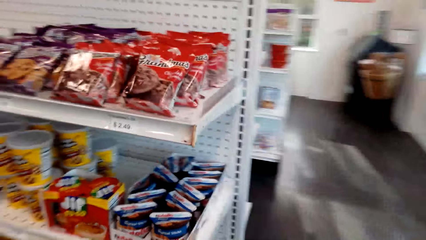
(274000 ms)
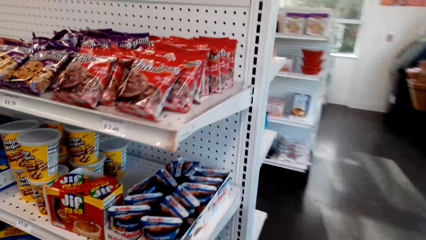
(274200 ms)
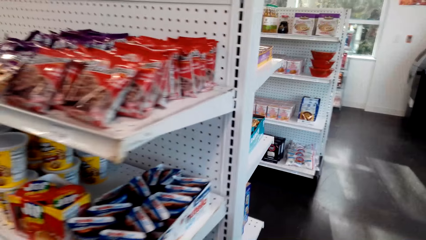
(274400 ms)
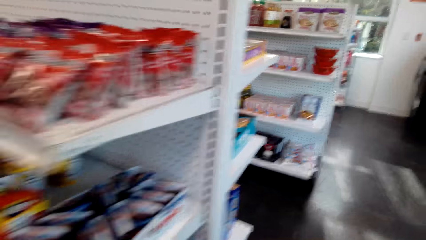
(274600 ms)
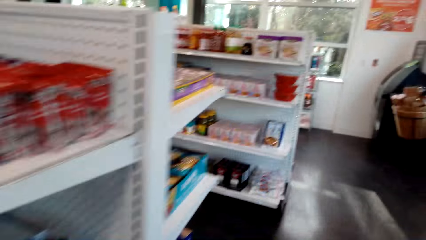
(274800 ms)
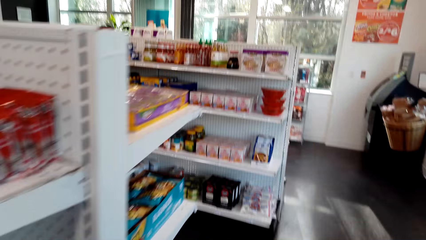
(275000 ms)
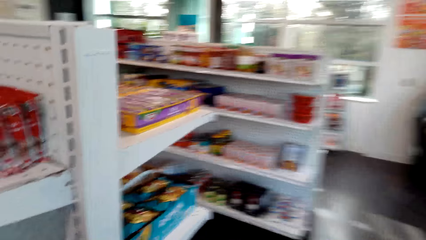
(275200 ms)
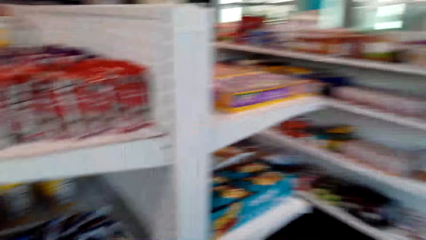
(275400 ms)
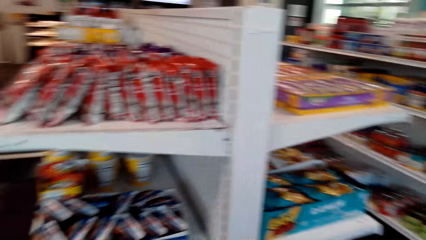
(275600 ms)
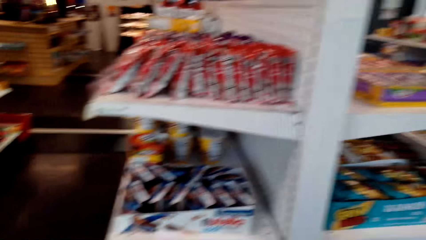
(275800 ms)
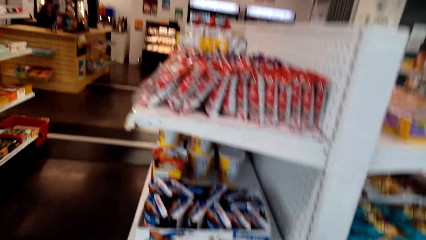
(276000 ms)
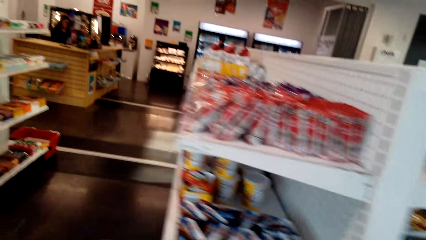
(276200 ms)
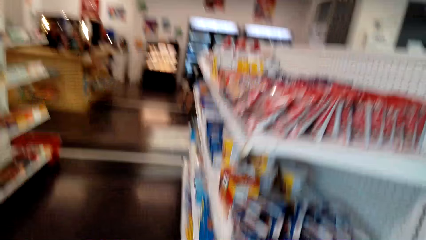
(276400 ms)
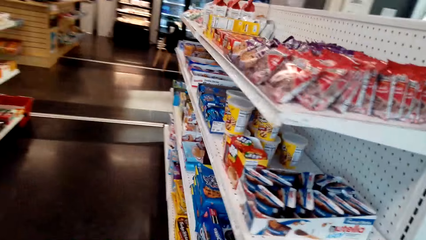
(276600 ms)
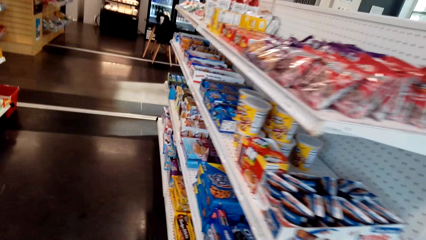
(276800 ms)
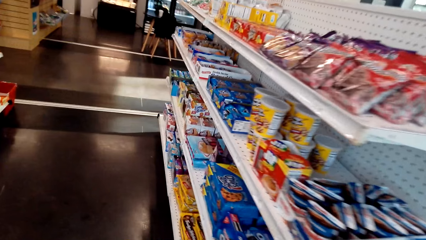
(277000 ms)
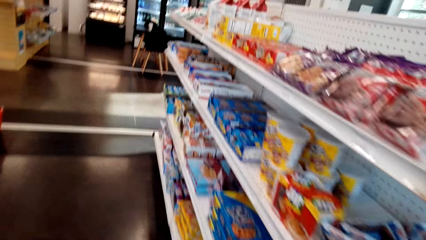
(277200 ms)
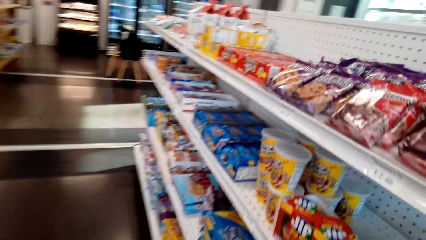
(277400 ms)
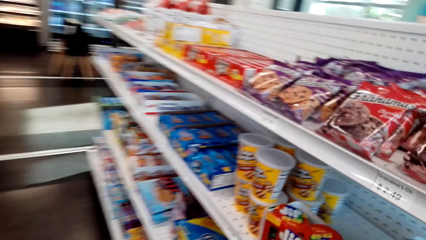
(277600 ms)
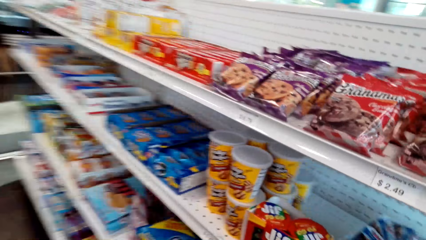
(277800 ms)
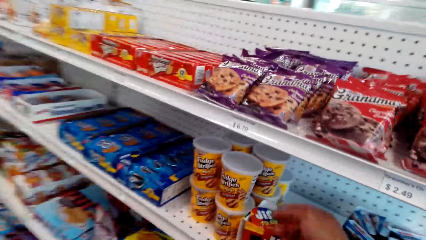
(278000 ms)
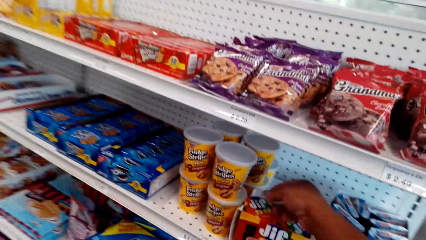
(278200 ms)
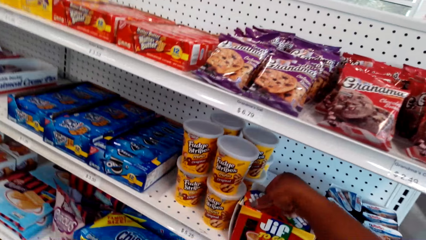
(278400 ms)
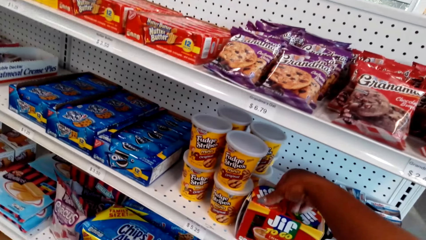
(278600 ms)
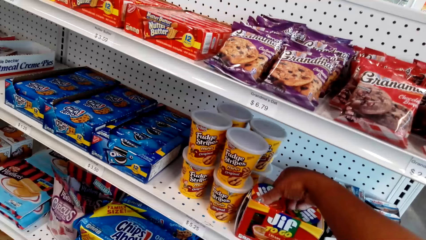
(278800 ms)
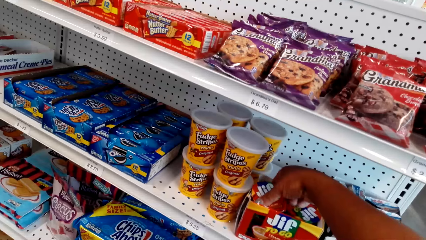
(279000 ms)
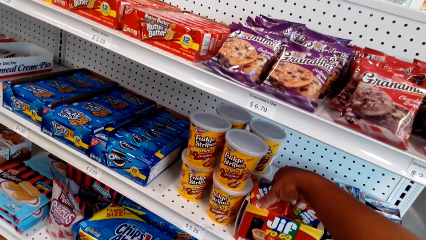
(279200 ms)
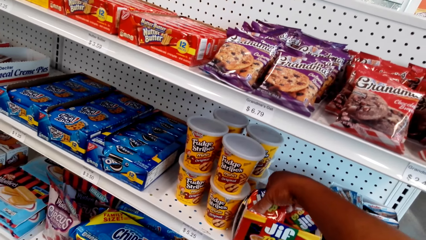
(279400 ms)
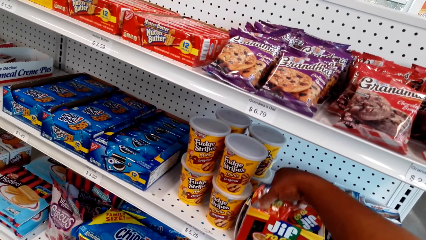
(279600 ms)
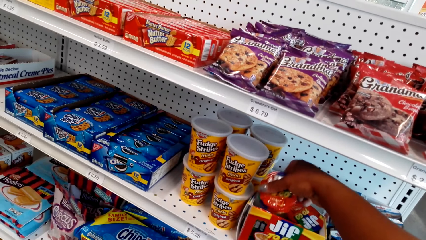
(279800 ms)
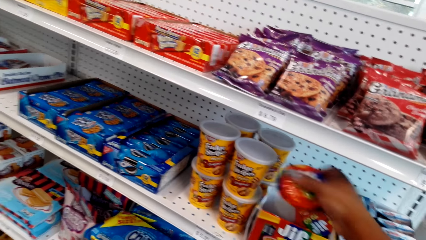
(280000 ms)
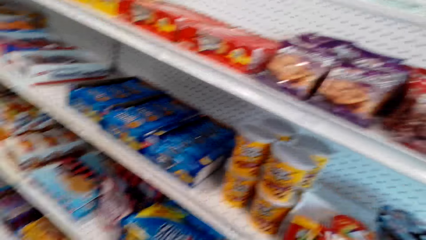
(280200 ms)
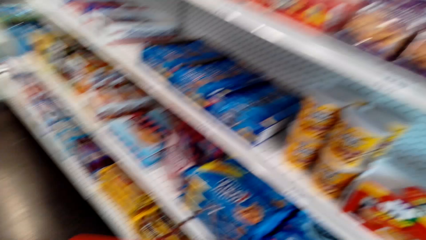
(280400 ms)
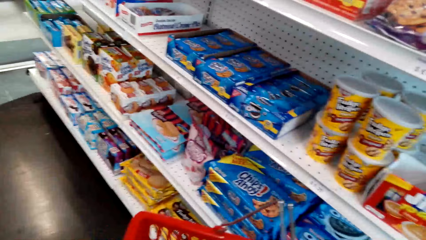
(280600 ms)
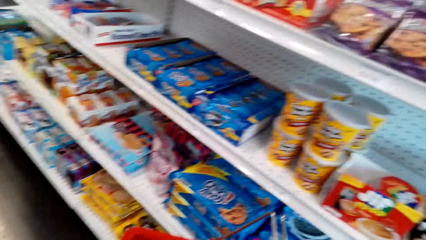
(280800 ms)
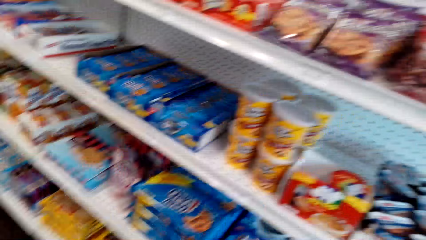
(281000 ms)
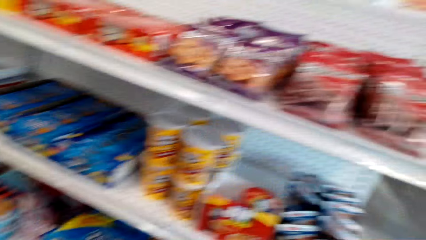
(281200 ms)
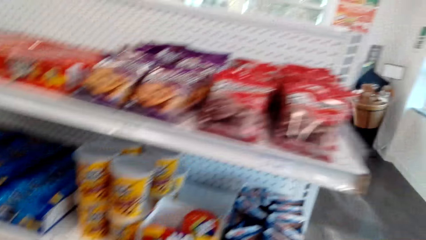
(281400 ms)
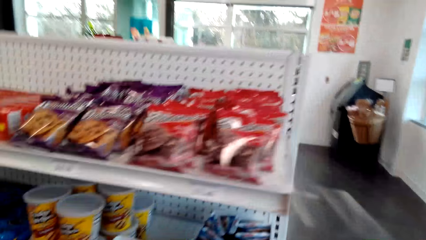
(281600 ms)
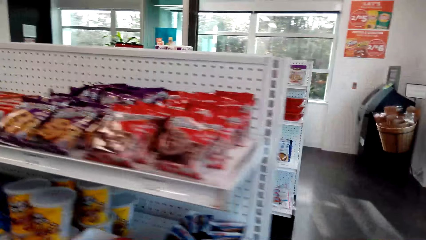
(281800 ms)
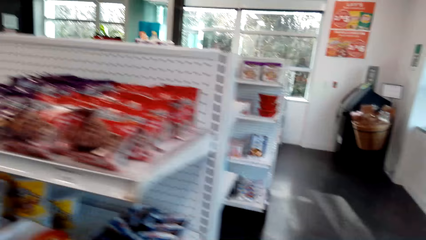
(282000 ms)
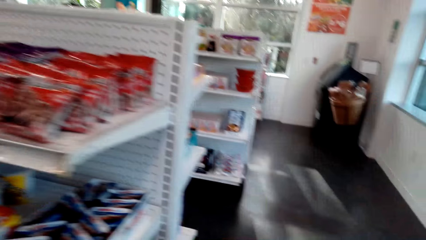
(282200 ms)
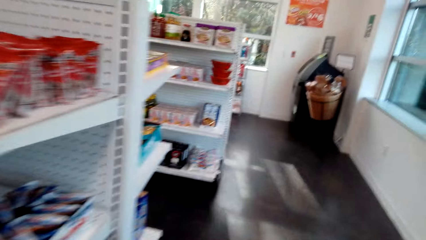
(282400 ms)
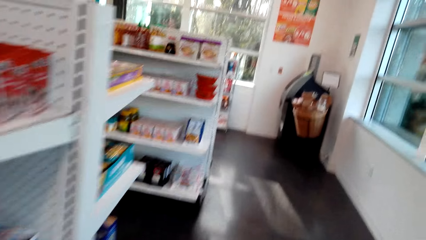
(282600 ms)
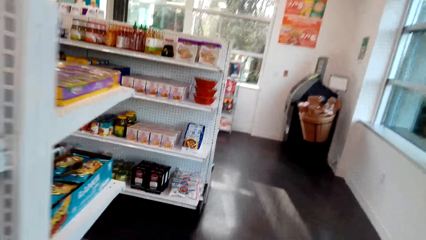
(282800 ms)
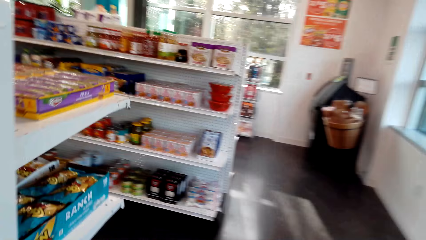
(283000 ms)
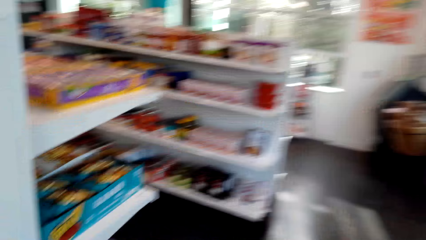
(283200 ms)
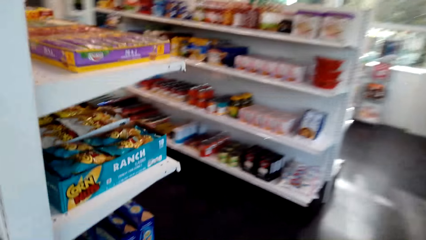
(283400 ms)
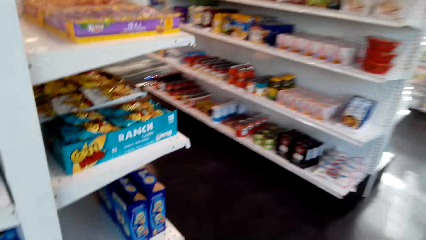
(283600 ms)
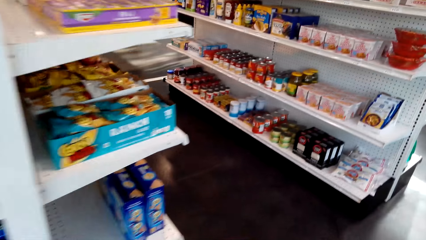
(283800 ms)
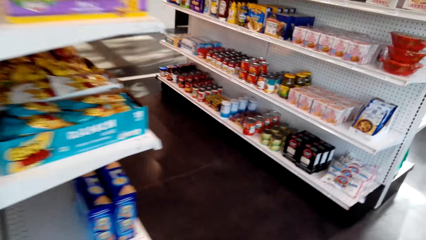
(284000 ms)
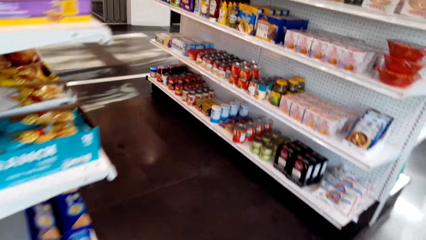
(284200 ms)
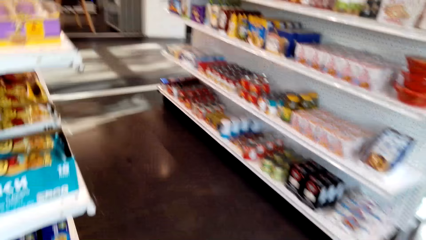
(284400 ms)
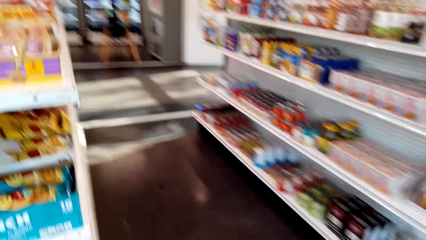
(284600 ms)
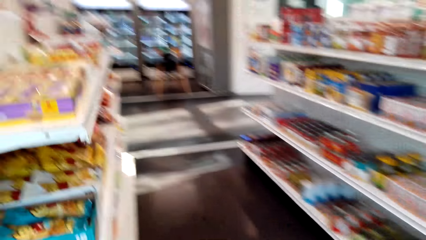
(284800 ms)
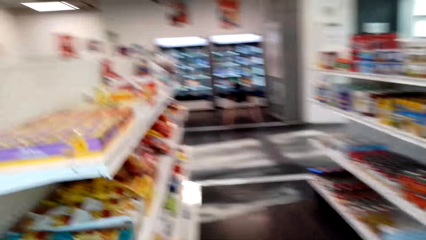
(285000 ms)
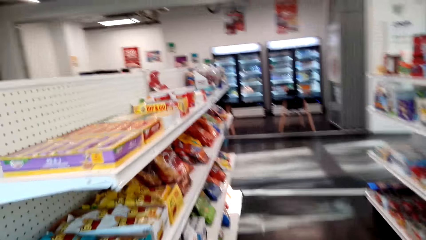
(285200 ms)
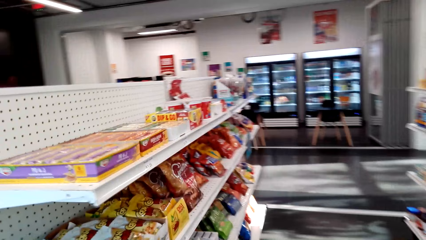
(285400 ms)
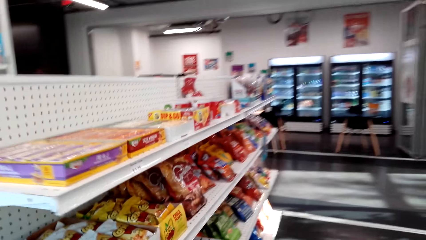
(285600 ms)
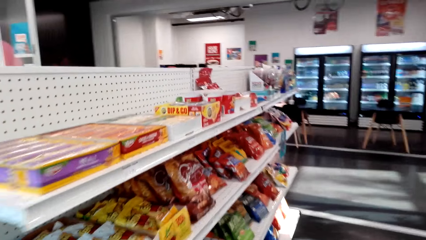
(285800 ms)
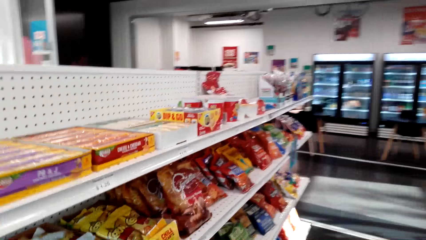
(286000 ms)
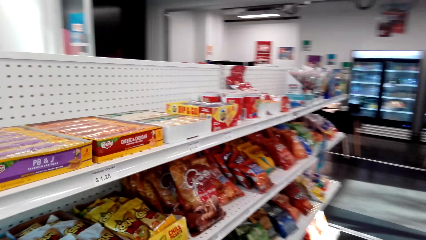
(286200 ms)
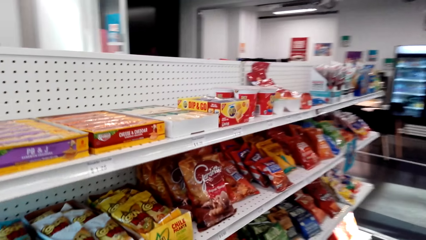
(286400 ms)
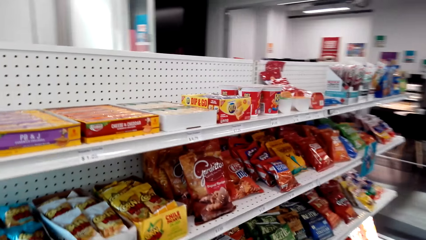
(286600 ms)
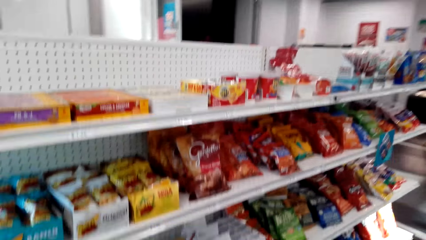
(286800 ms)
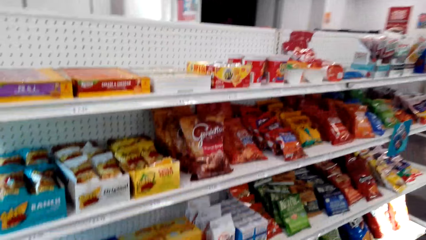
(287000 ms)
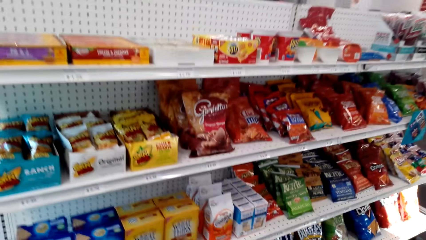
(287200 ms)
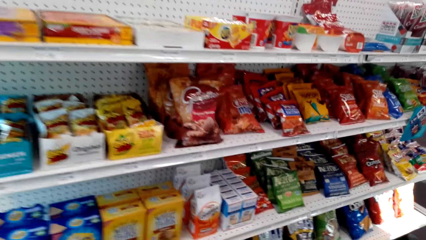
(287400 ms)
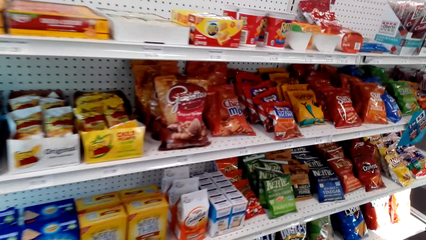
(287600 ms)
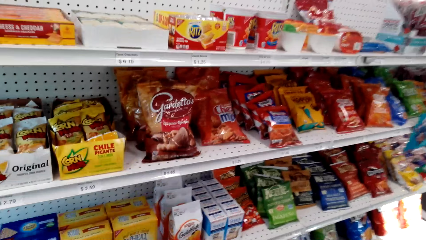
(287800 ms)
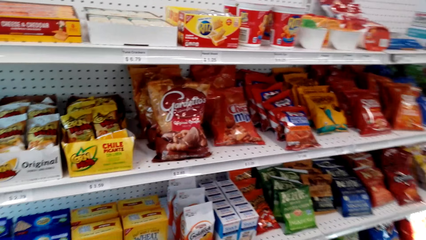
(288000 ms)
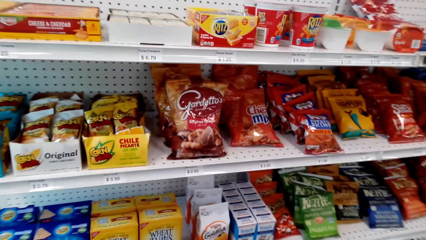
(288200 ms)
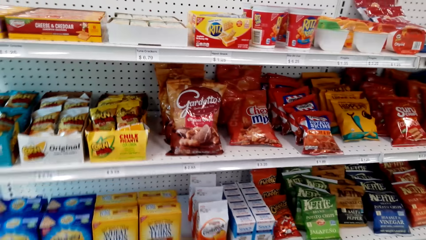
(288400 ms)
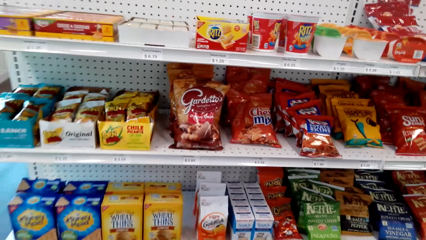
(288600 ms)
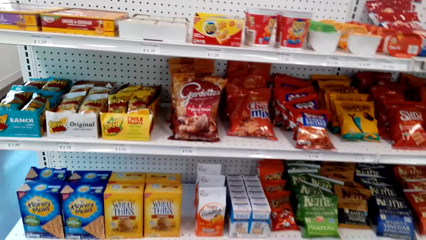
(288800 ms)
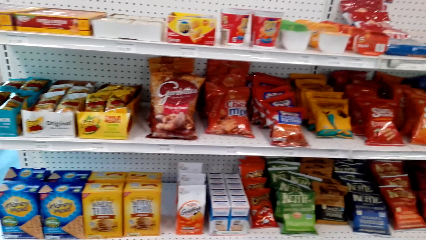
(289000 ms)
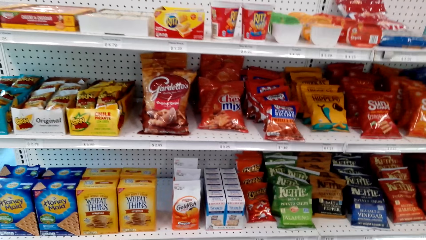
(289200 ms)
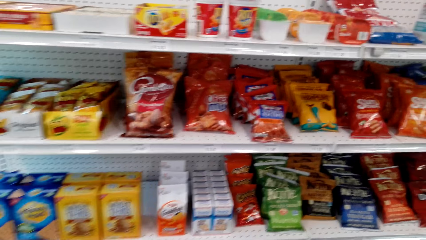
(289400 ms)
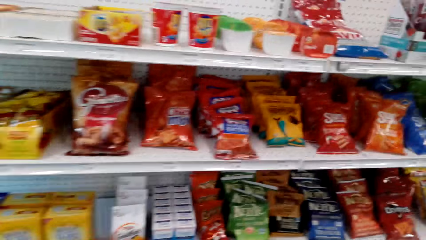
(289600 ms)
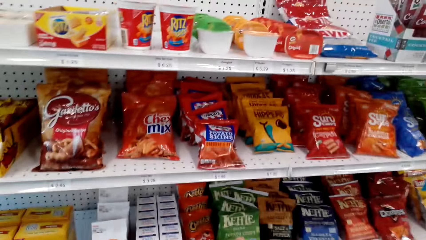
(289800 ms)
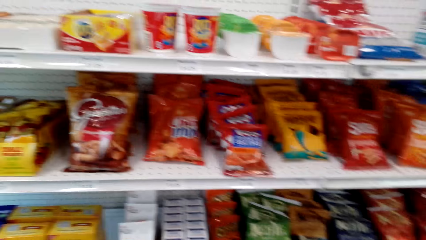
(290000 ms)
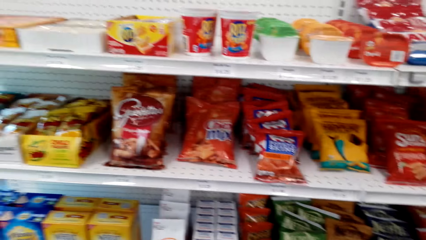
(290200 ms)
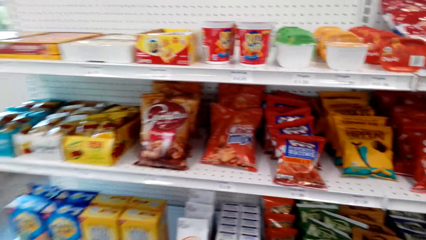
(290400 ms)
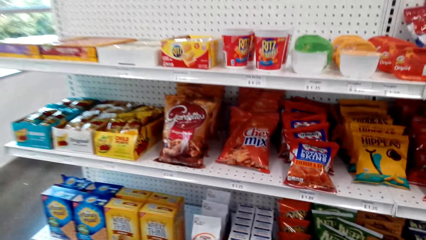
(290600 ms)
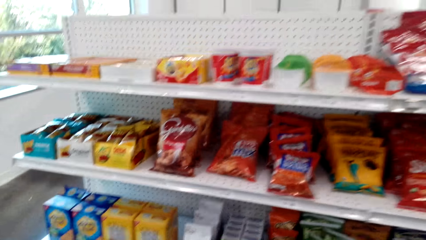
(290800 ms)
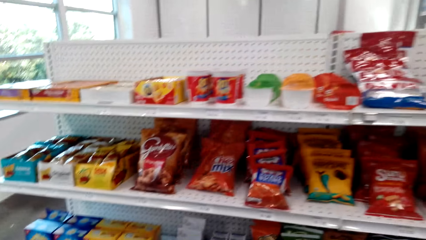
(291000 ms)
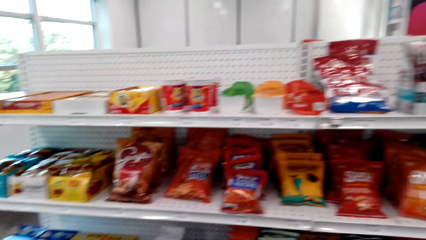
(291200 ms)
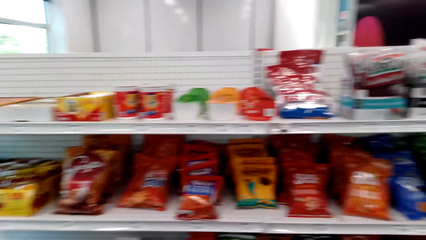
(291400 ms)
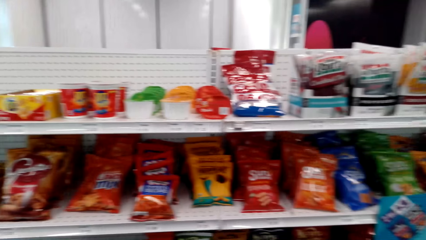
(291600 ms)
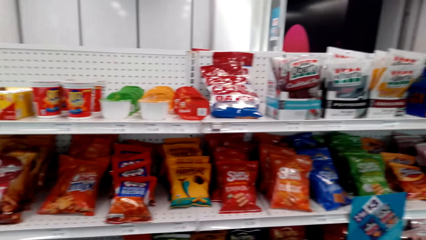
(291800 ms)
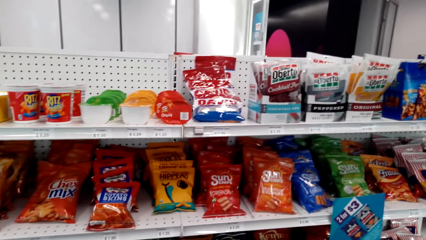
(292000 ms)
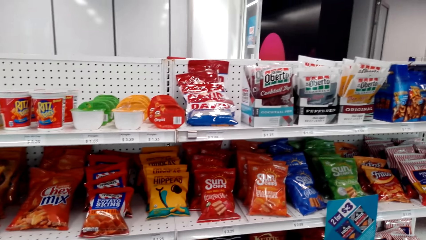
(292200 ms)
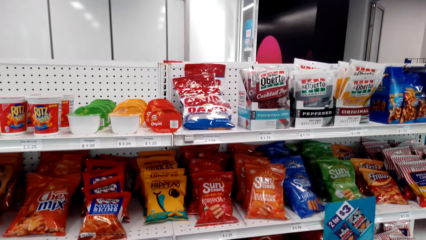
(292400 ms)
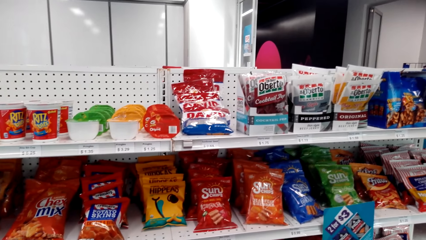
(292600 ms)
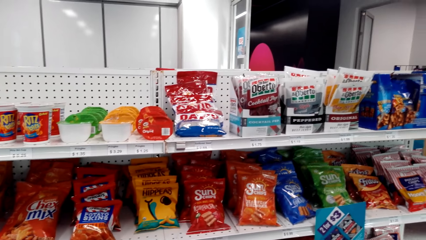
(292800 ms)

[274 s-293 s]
The camera wearer picks up some jelly. They walk around the supermarket. They look around.
